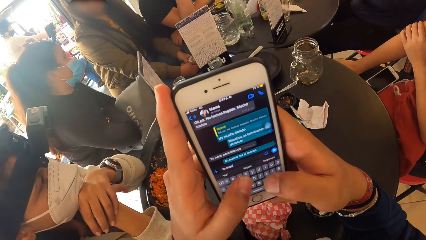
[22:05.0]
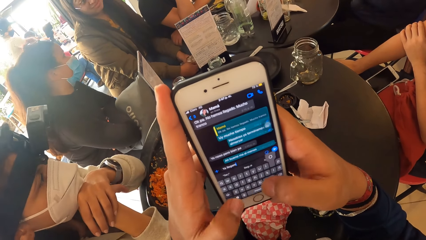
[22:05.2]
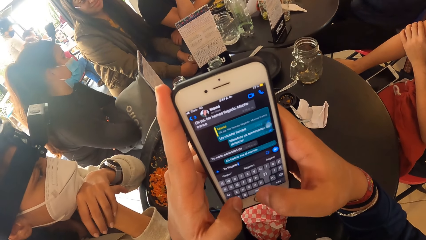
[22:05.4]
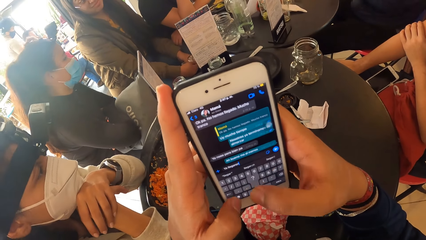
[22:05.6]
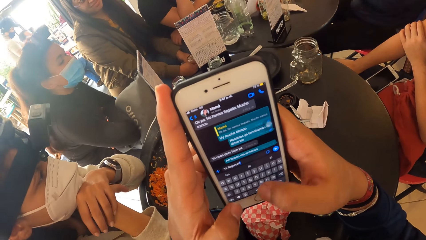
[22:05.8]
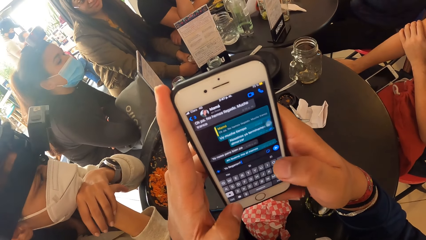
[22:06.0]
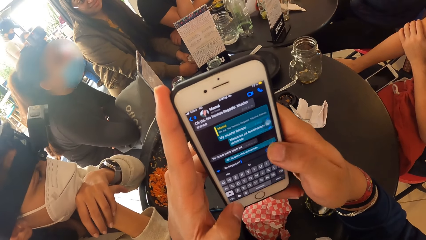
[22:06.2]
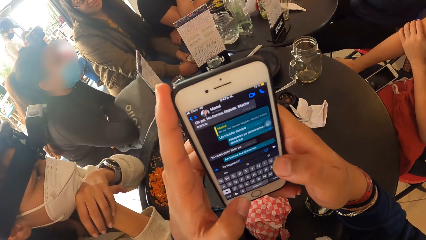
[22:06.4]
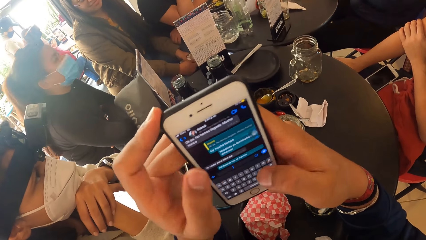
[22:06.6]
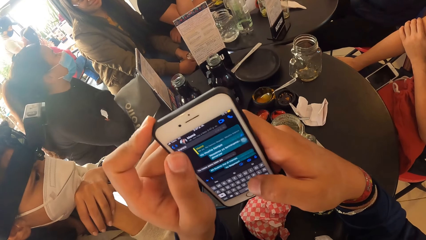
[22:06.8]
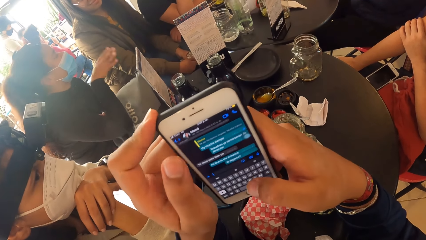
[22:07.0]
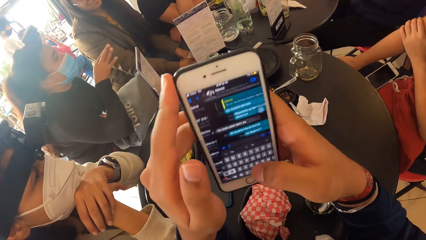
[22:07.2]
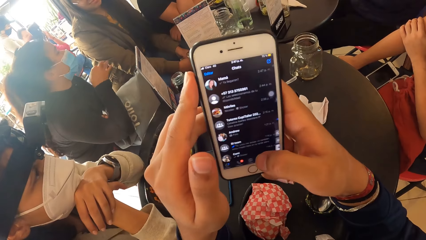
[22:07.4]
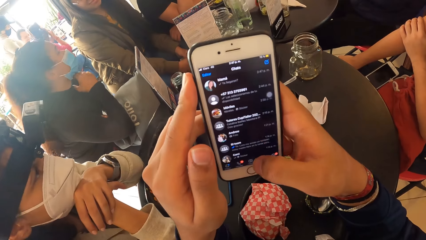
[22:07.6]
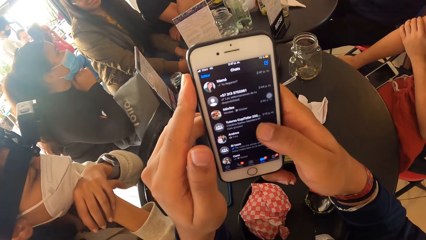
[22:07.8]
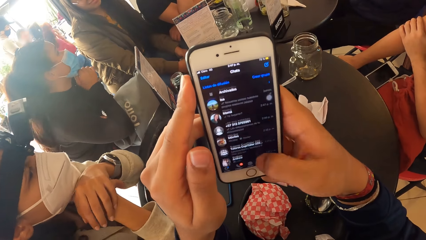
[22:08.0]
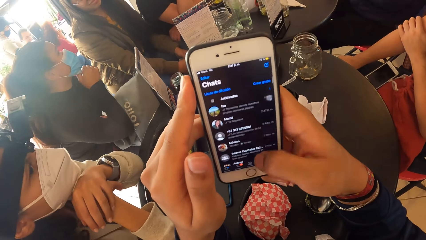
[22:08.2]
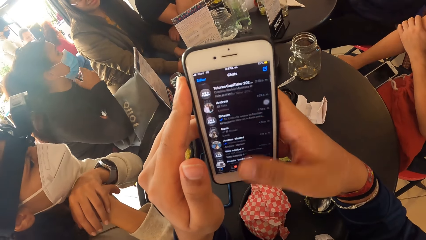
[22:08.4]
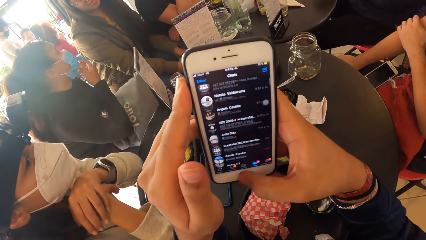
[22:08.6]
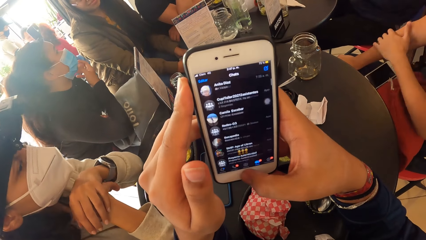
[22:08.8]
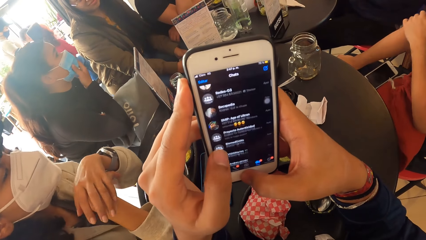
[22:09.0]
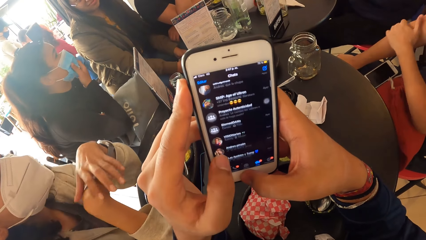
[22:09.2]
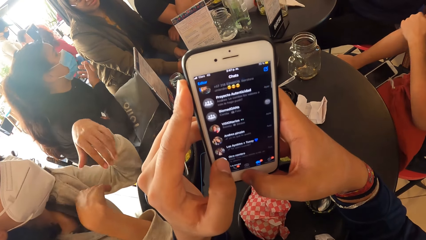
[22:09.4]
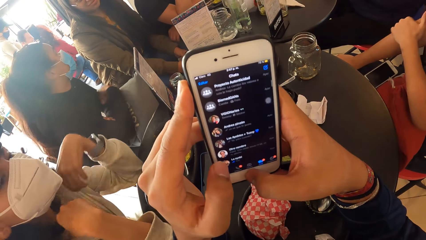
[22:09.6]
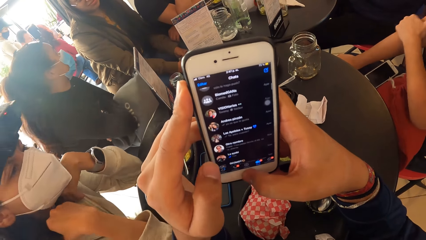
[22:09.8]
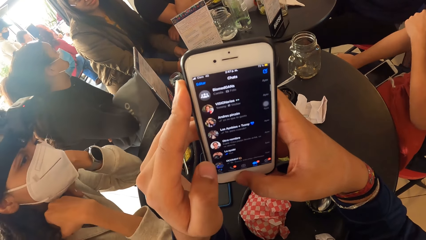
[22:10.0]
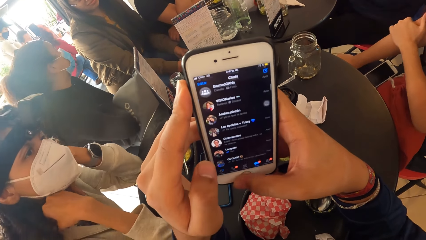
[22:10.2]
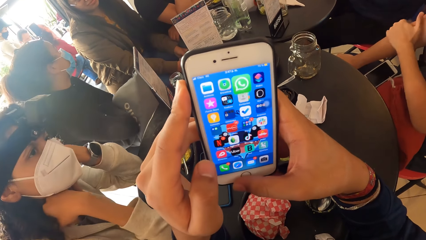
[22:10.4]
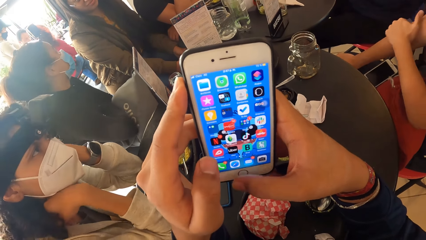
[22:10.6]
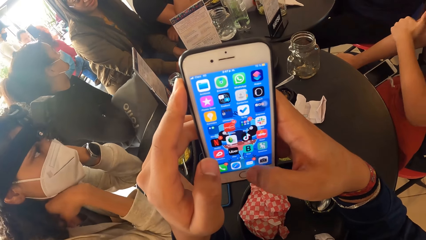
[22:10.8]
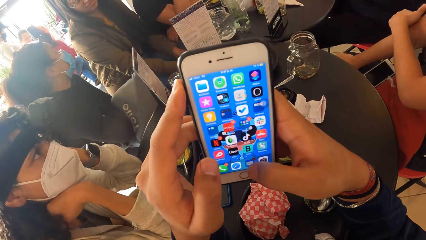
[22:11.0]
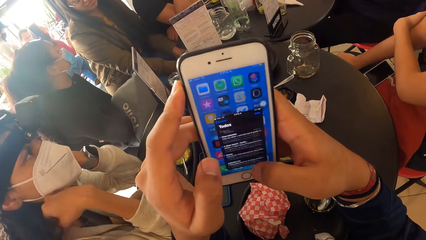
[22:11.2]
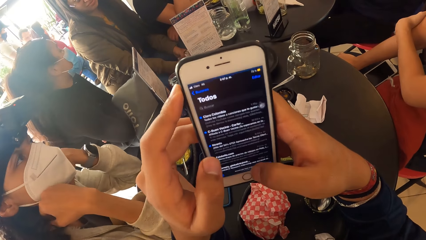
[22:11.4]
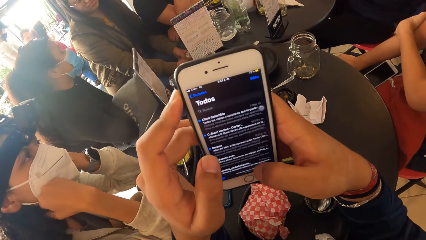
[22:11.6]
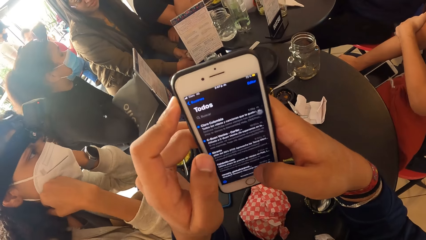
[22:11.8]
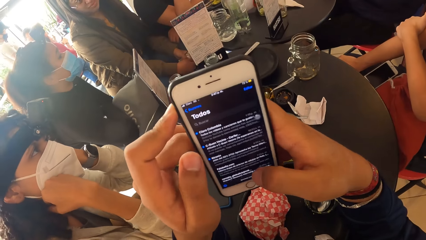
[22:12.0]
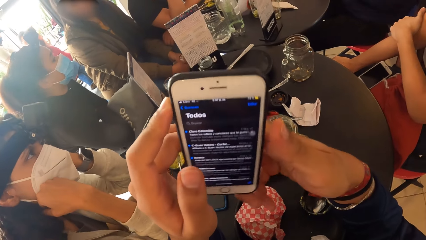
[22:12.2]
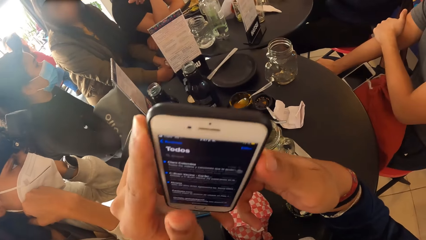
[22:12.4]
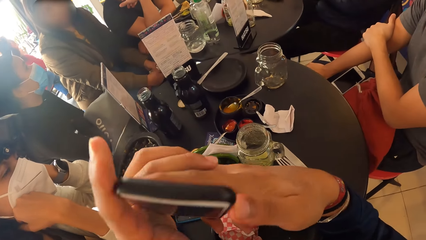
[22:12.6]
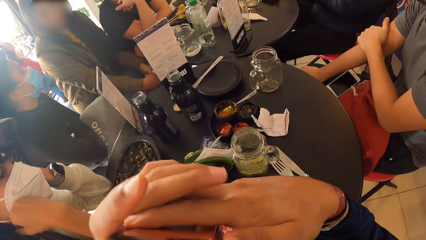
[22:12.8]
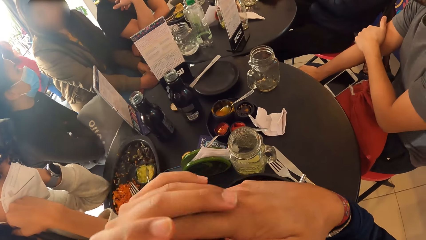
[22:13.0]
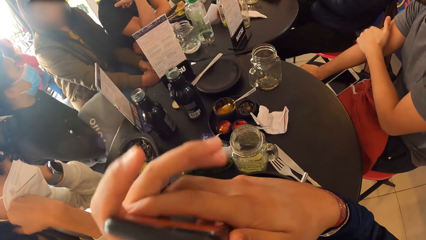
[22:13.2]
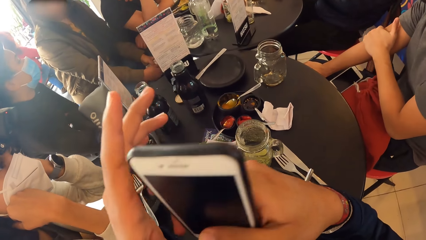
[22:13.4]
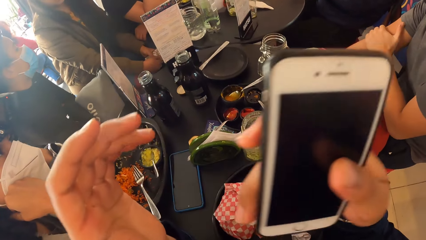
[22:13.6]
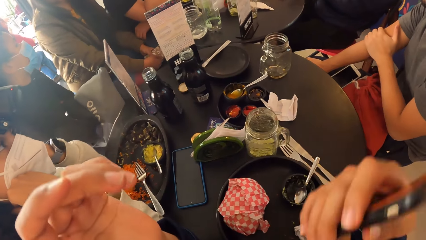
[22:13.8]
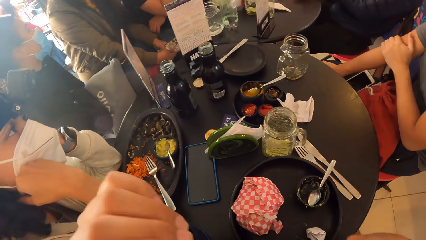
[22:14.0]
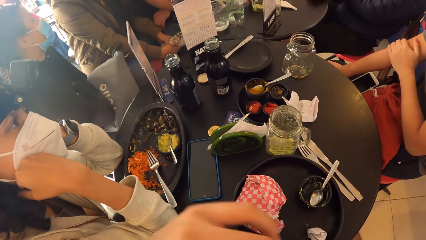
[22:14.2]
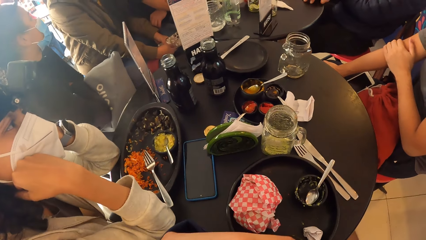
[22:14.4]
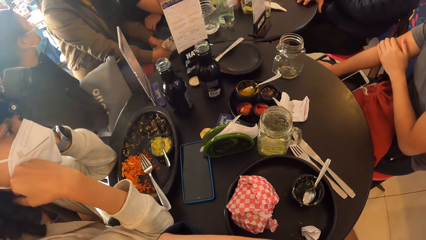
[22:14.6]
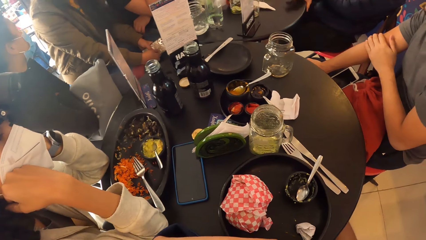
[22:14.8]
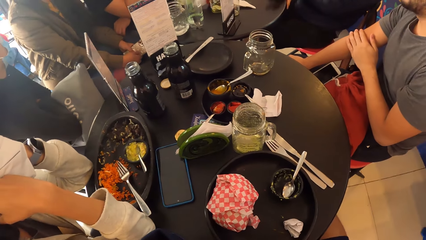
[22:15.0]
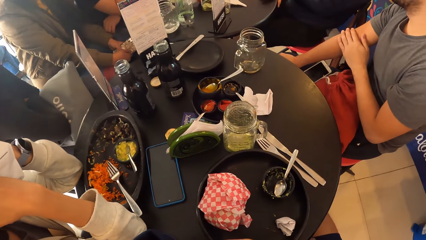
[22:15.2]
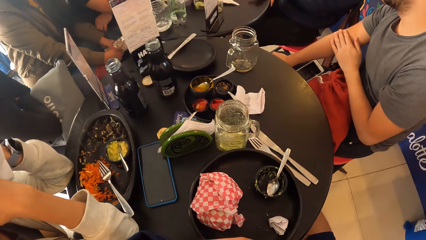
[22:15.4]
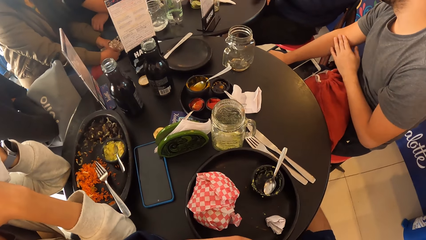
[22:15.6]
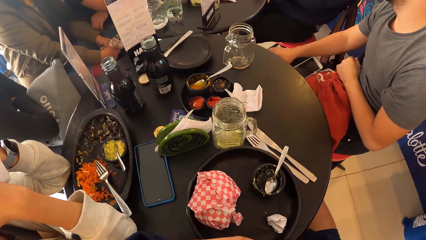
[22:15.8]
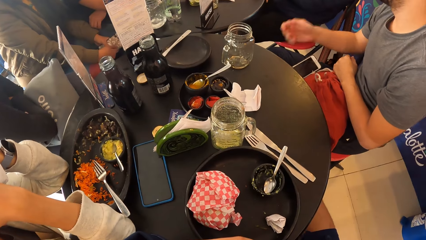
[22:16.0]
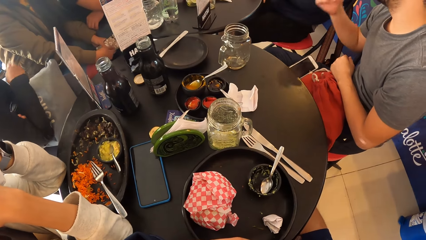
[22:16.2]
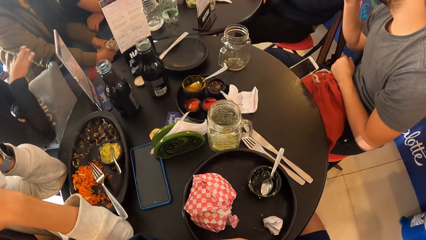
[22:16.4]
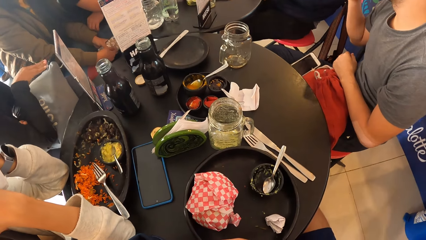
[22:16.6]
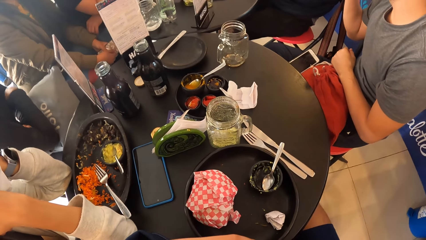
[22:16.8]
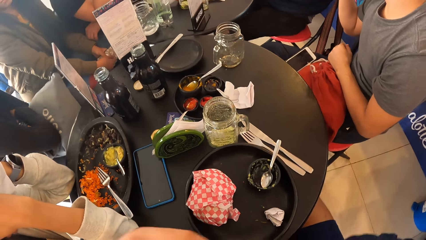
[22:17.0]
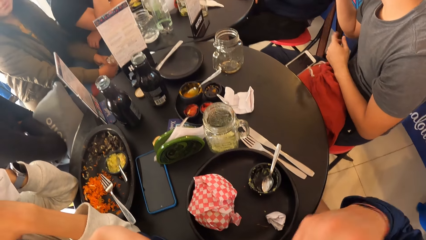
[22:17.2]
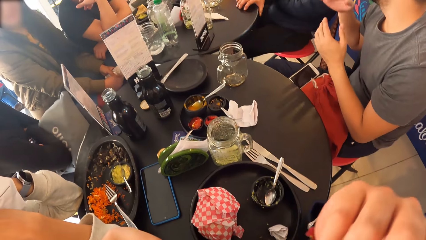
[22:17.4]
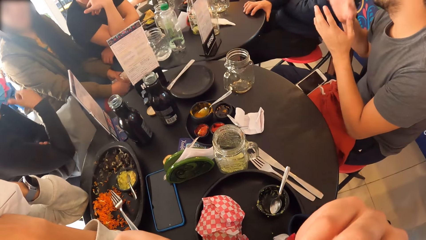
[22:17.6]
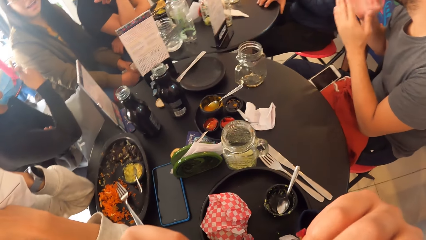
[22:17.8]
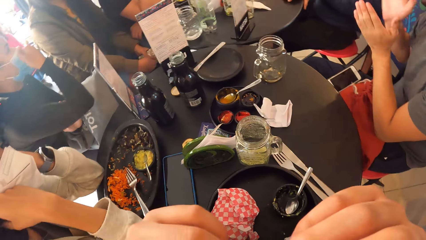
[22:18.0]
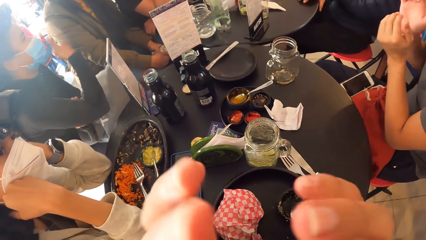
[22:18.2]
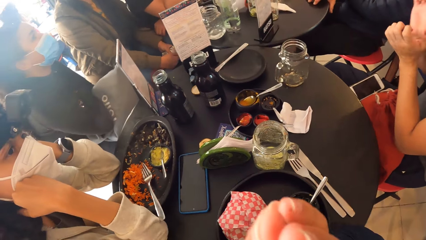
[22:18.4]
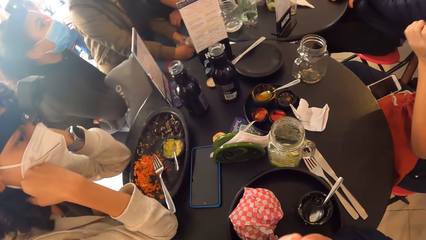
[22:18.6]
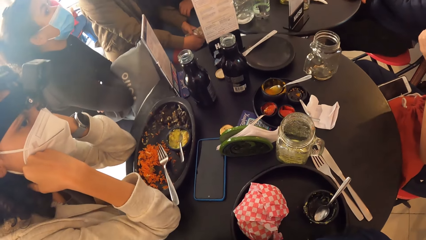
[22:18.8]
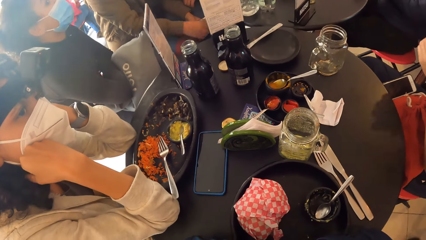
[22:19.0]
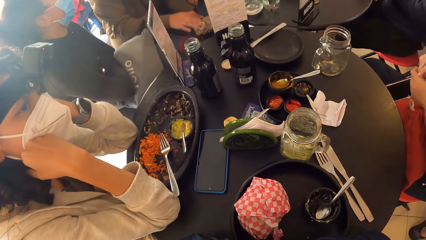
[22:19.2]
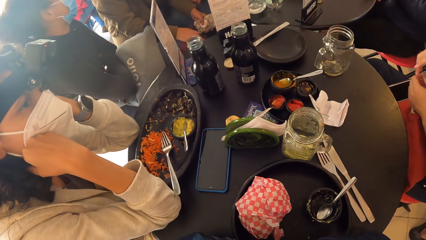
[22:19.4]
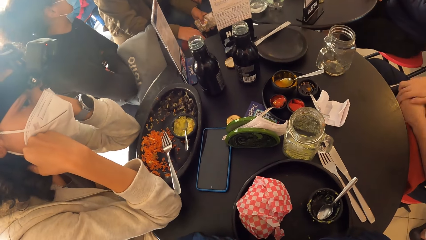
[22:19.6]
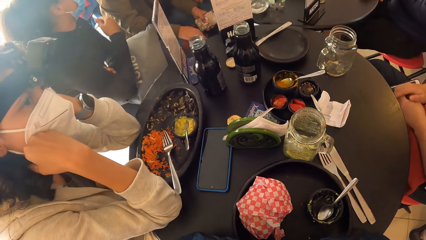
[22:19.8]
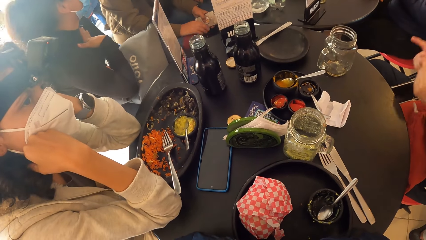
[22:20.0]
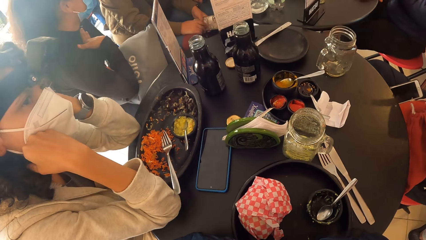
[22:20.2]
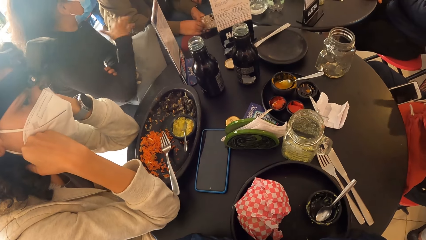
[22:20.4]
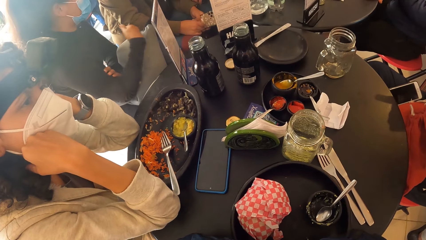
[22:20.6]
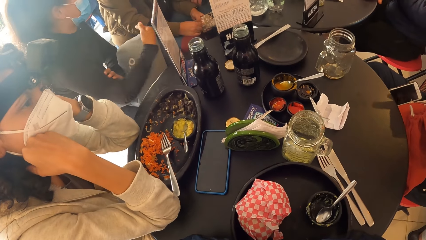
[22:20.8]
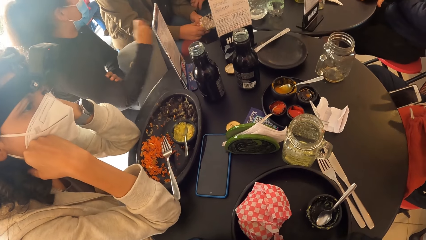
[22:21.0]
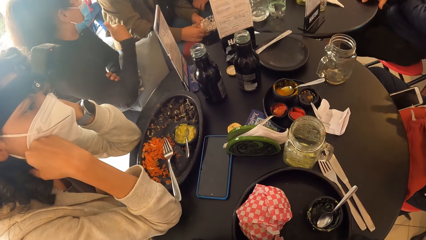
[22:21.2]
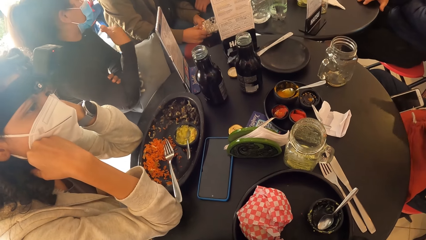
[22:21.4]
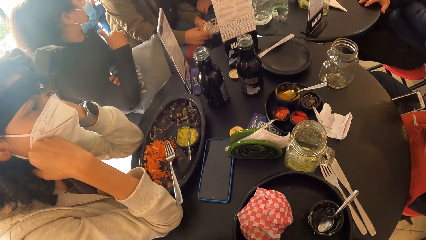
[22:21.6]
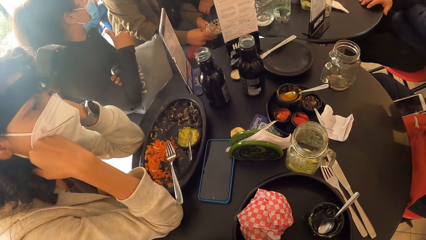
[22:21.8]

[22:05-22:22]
The woman touches the mask on her face with her right hand. The camera wearer keeps the phone under the table with her right hand. She puts down the phone. She looks around.
